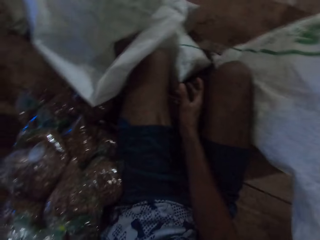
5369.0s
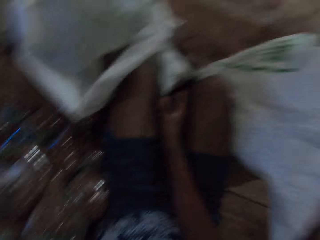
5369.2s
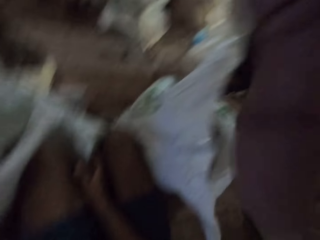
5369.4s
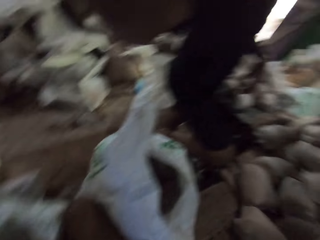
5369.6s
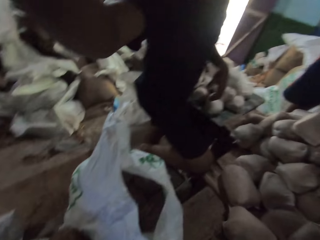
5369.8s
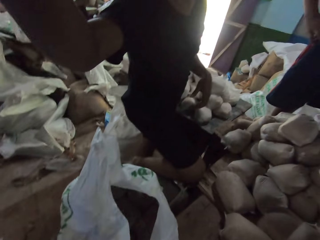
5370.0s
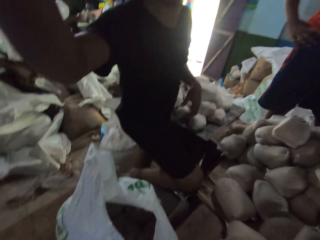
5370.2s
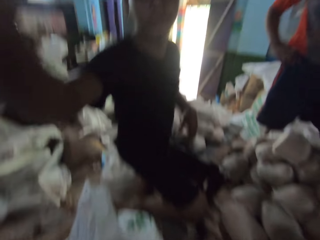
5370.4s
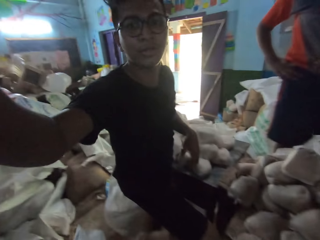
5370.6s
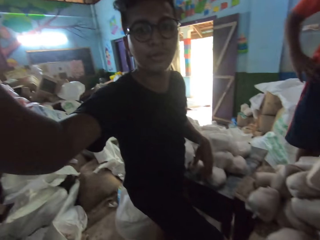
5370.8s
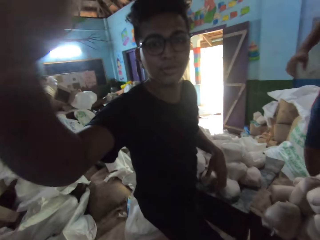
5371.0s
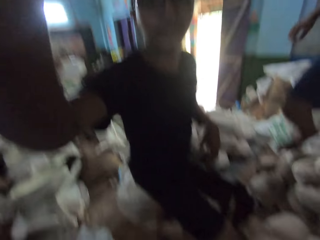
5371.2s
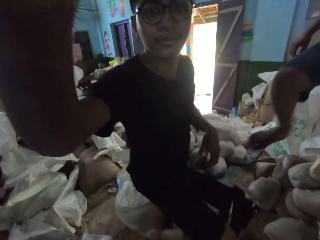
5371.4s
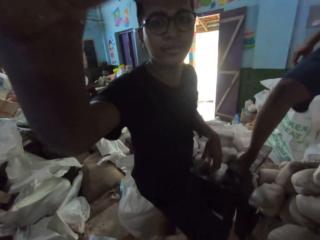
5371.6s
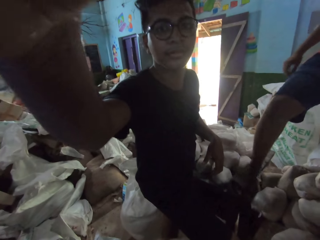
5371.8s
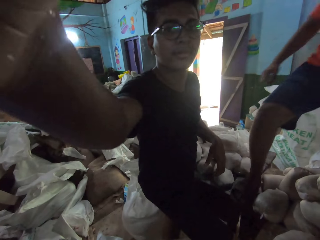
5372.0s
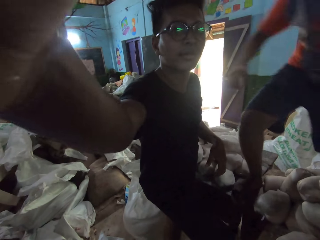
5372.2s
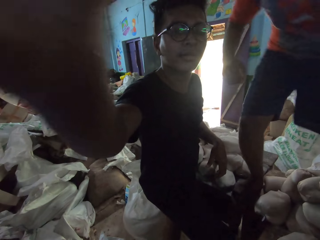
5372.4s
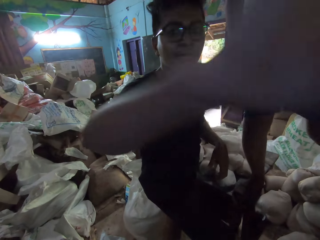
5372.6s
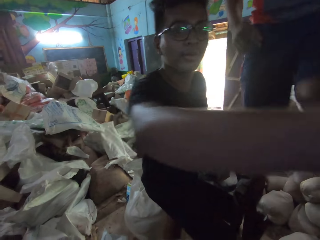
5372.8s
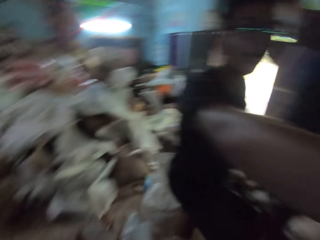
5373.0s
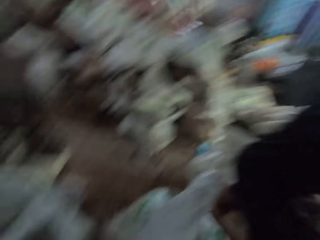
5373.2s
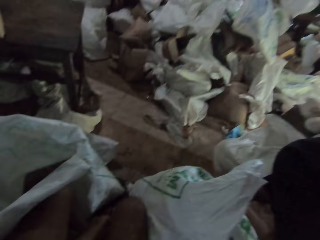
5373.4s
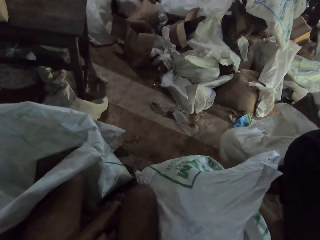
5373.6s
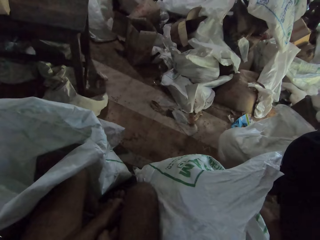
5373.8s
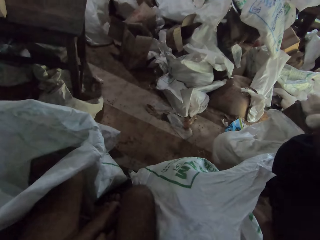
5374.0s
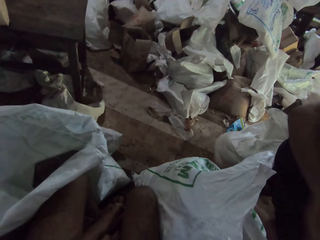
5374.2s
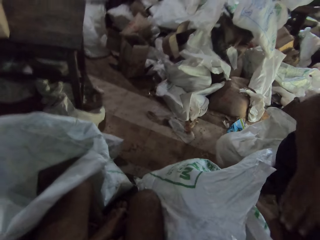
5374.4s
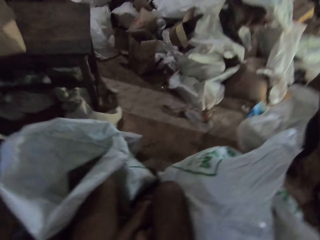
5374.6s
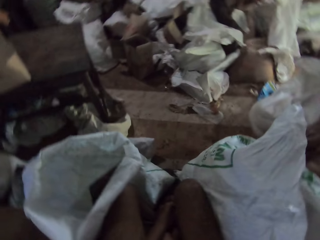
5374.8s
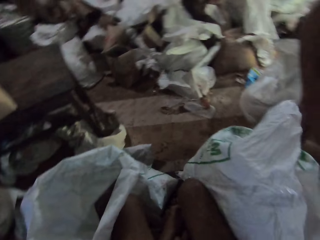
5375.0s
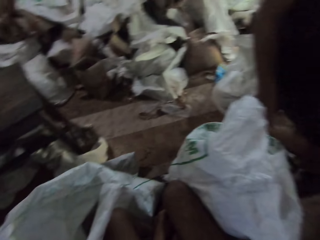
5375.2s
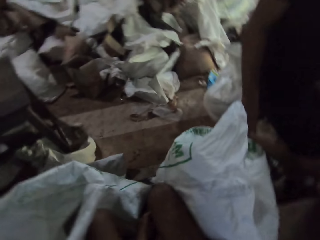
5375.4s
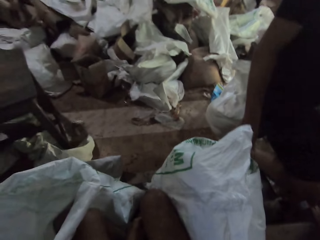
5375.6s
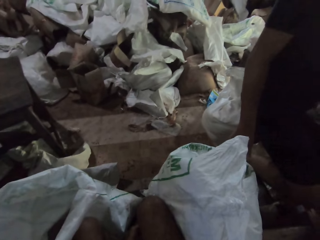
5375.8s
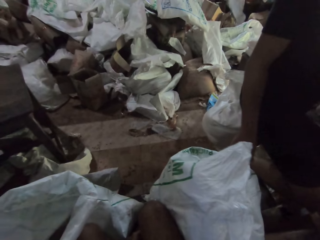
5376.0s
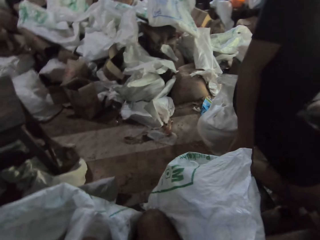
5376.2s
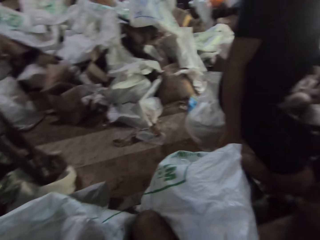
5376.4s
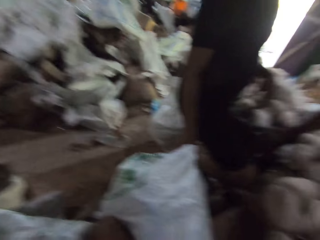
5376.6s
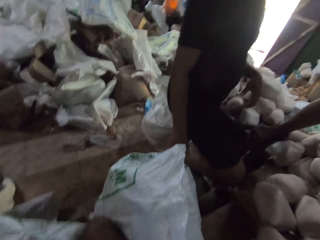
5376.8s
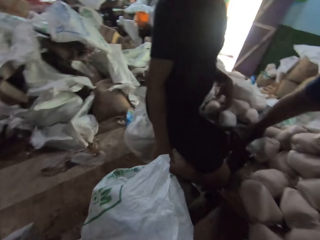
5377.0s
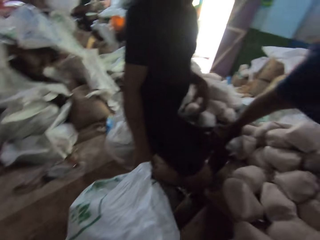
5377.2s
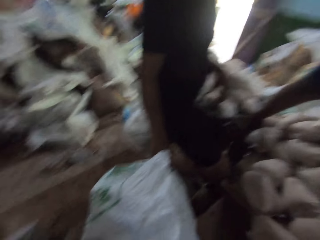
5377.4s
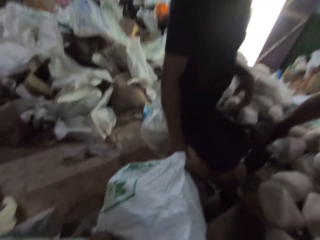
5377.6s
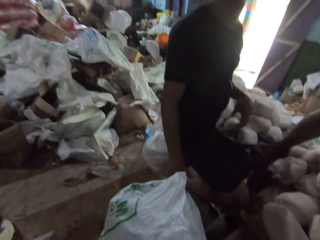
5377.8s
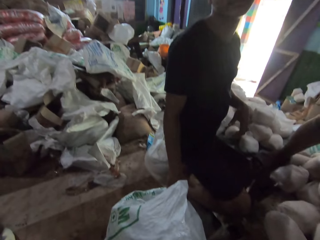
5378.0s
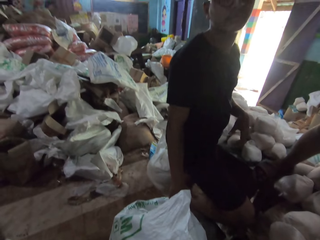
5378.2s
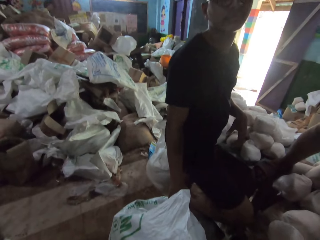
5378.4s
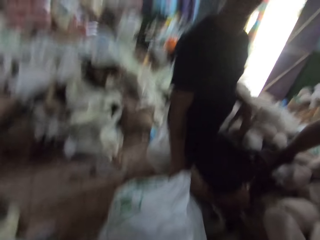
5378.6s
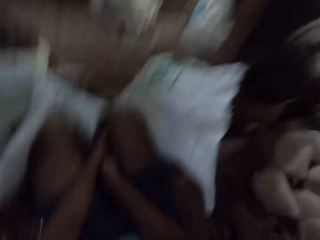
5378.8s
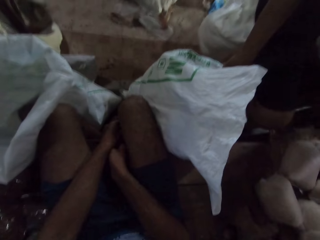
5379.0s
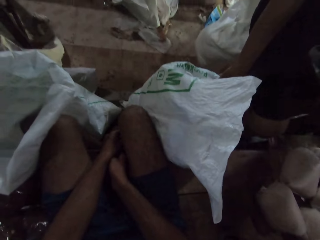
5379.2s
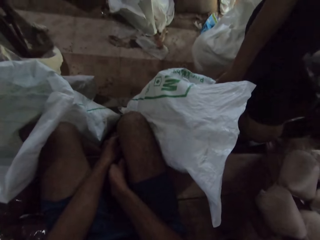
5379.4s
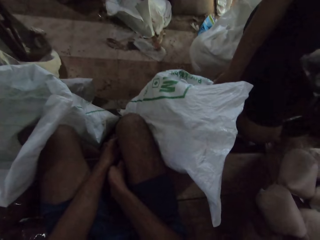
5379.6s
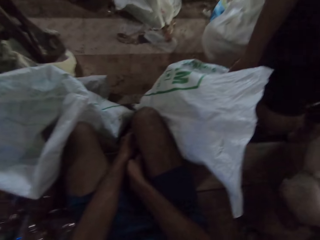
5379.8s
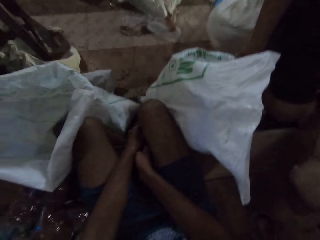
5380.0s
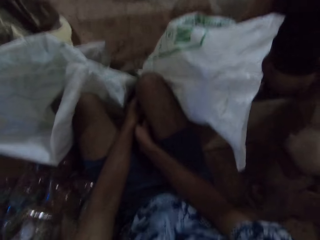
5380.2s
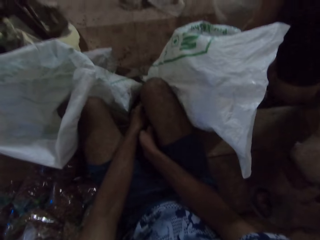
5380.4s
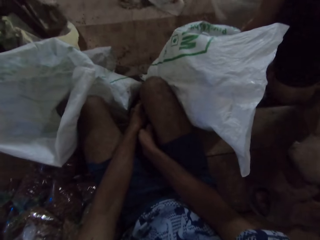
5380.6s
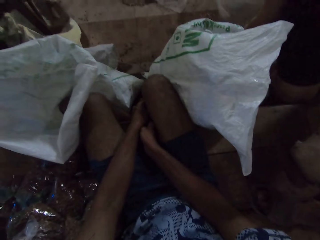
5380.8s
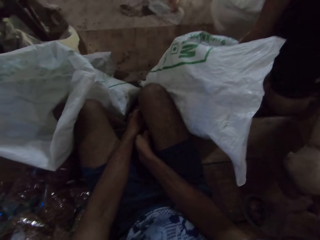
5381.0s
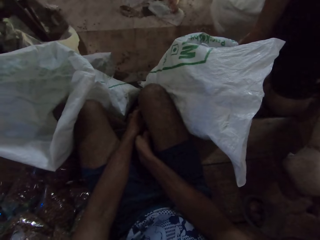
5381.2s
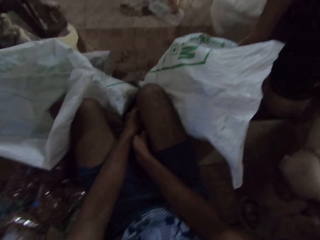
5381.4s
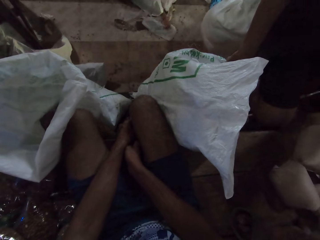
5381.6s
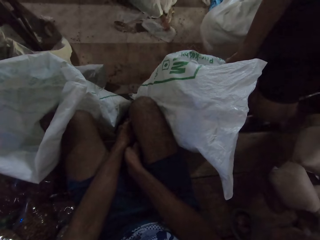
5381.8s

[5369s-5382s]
The man touches the camera on the head of the camera wearer with his right hand. The man interacts with the camera wearer. The camera wearer looks around. The man holds the sack bag on the floor with his right hand. The camera wearer talks in the store.

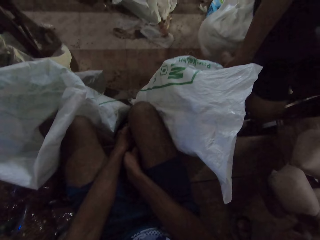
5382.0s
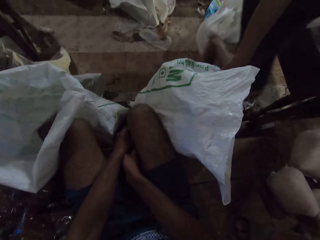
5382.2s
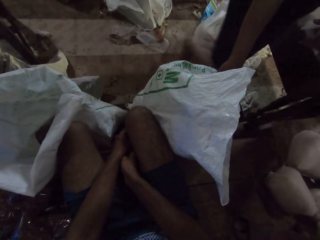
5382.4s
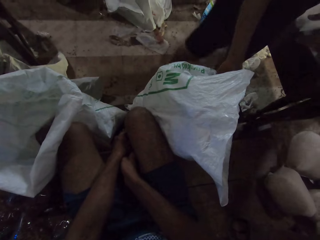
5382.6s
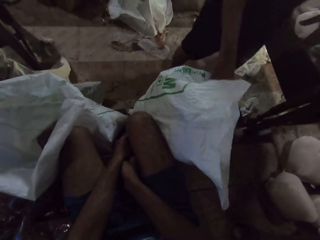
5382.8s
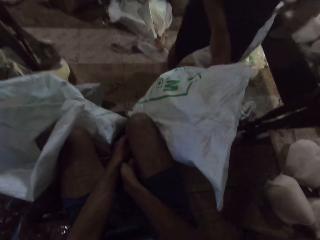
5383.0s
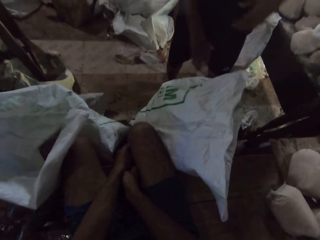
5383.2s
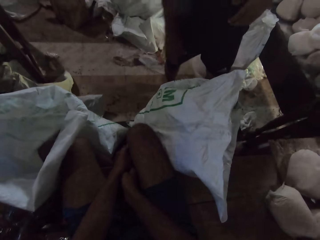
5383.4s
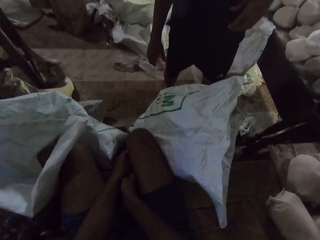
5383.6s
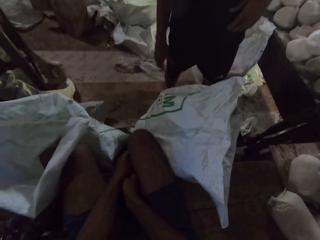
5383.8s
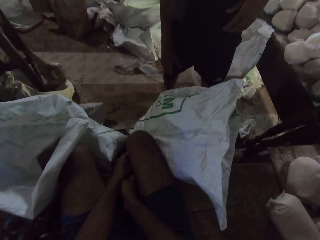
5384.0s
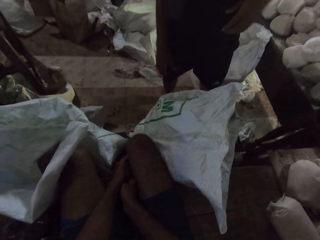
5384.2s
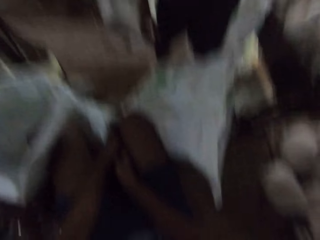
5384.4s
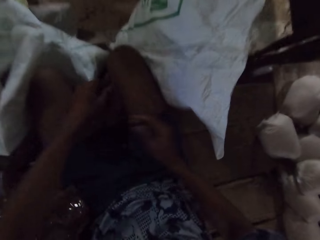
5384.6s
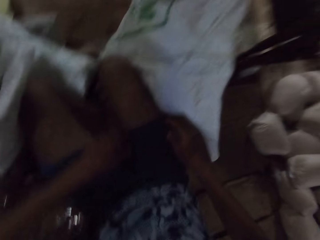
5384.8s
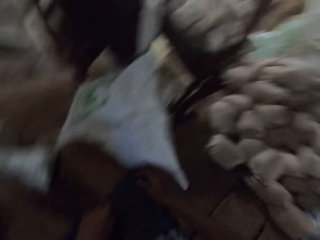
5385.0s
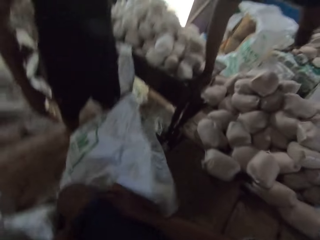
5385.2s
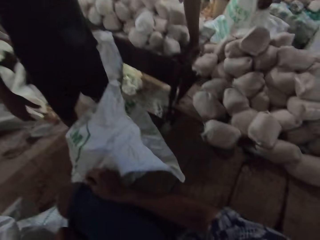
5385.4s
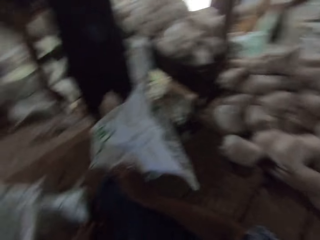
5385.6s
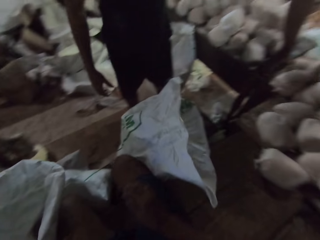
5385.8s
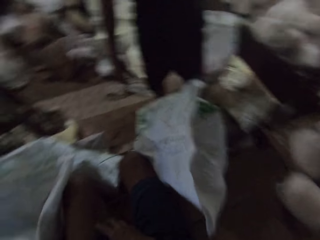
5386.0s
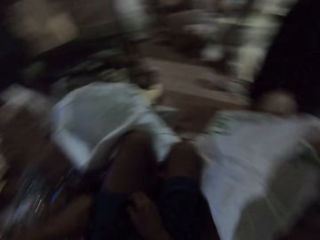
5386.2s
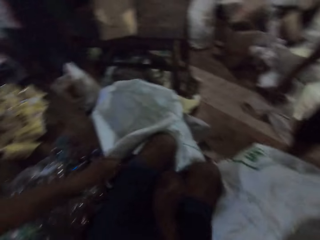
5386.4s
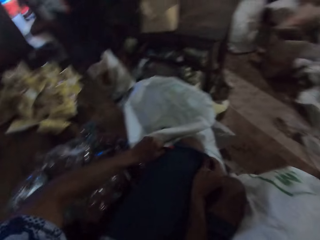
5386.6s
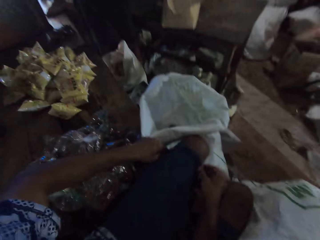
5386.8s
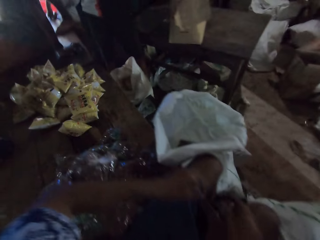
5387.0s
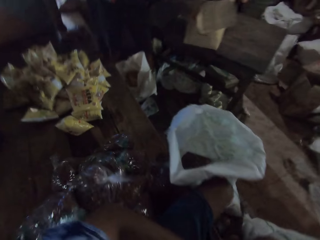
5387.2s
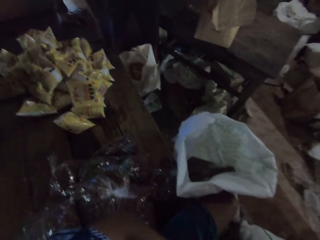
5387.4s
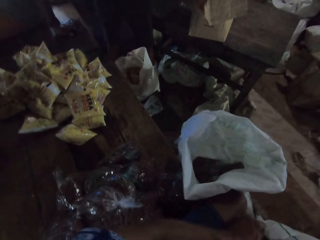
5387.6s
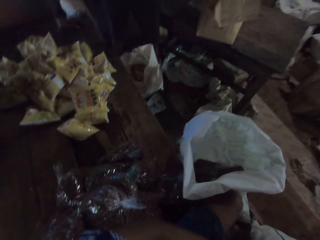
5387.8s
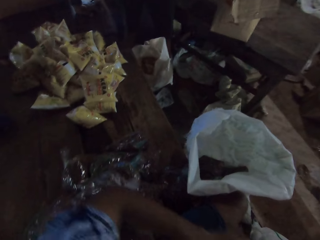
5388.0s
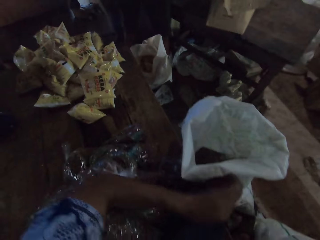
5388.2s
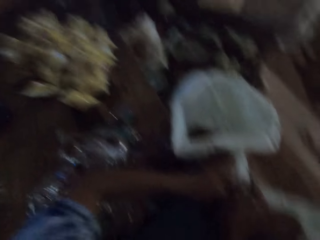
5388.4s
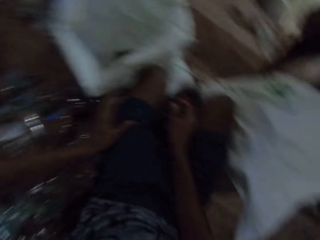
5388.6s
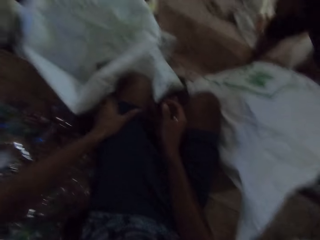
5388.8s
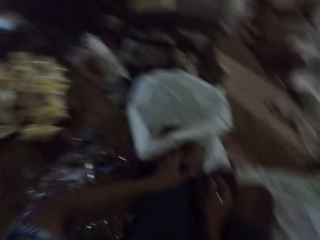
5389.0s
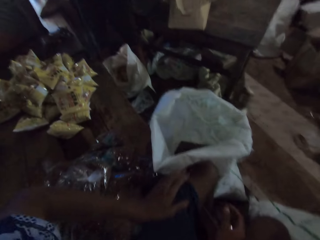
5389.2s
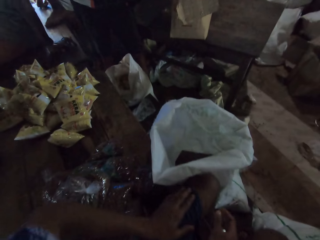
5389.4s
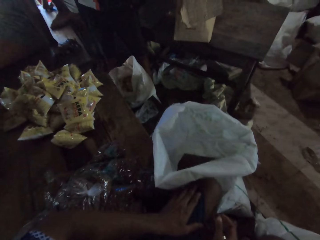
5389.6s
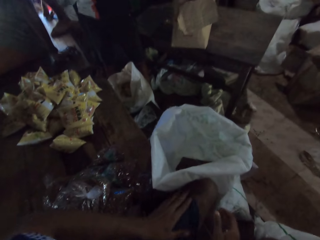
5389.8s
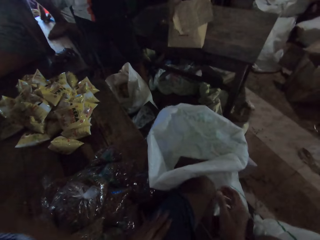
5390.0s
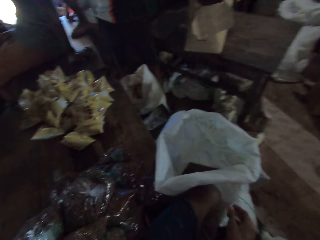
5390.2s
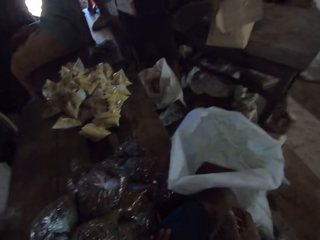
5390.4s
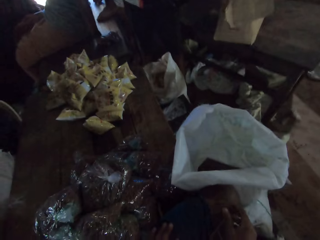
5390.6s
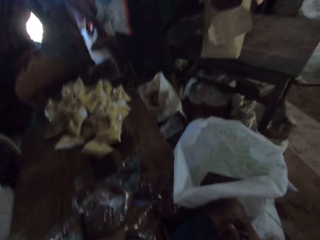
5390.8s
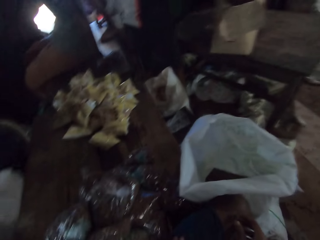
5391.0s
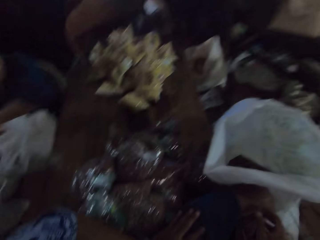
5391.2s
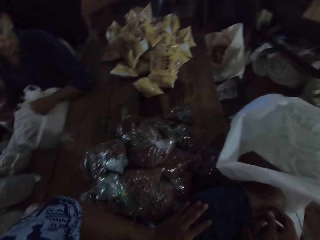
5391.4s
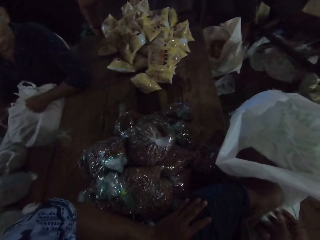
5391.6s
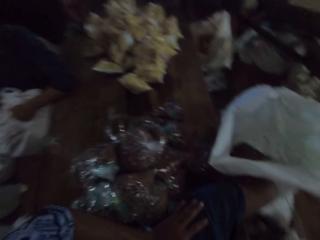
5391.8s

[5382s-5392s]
The camera wearer holds a short on his body with both hands. He interacts with the man. He adjusts the short on his body with both hands. He pulls the short. He holds the short on his body with both hands. He adjusts the short on his body with both hands. He adjusts the short on his body with his left hand. He looks around.
